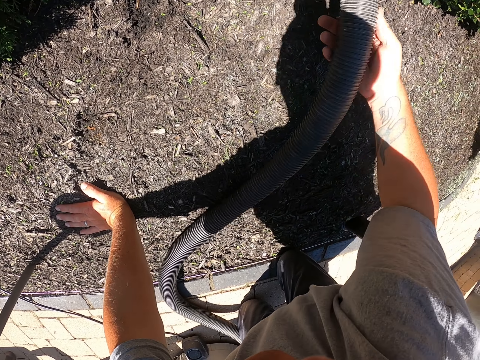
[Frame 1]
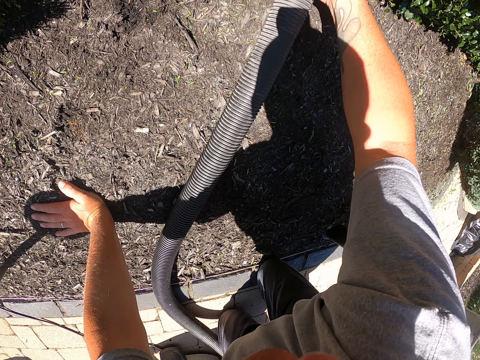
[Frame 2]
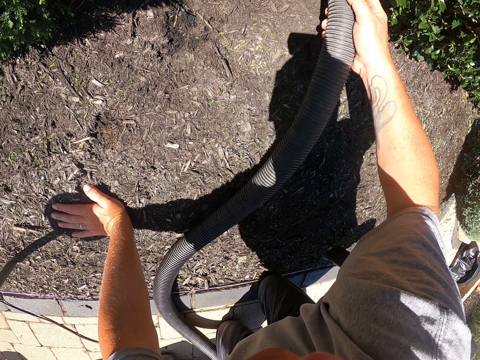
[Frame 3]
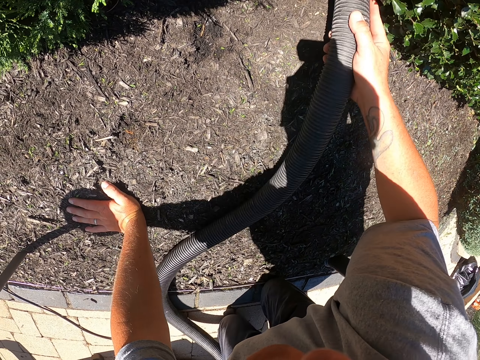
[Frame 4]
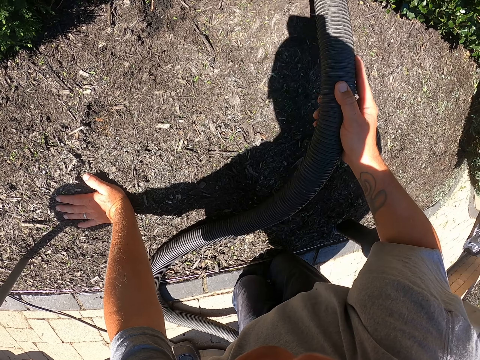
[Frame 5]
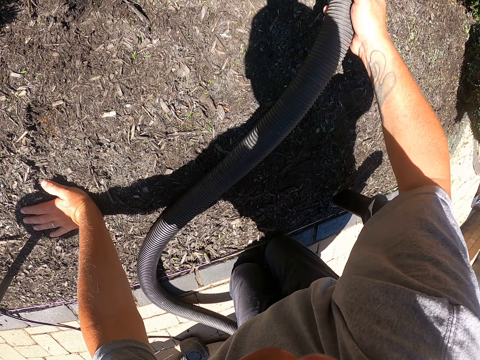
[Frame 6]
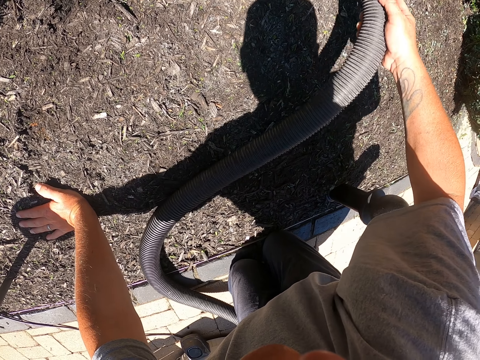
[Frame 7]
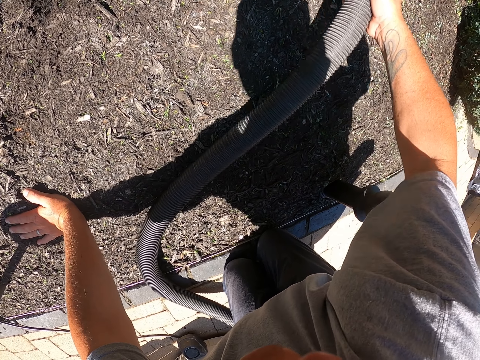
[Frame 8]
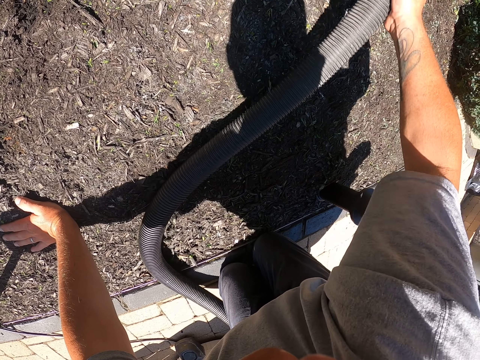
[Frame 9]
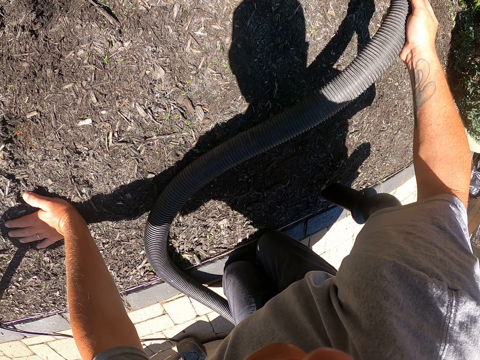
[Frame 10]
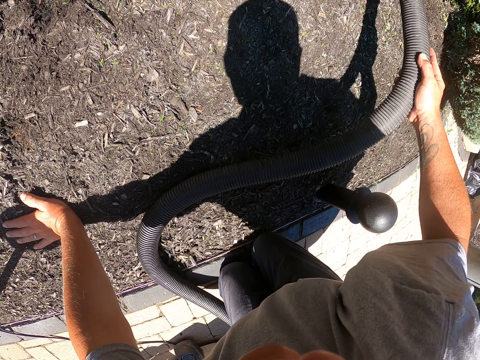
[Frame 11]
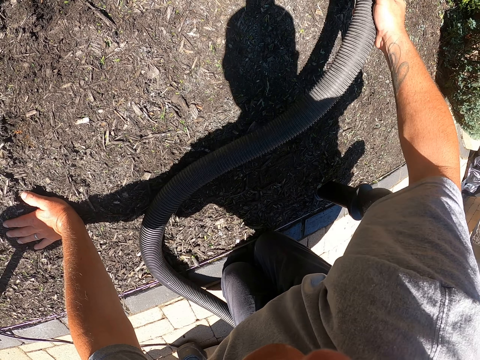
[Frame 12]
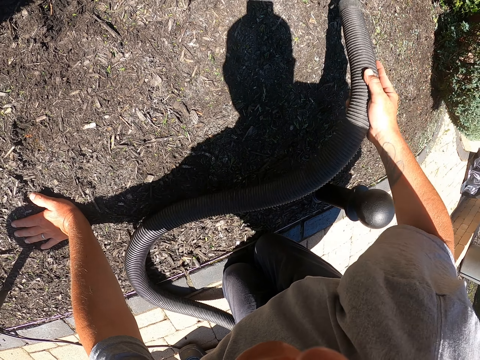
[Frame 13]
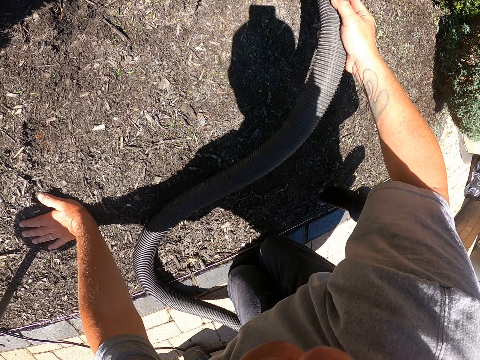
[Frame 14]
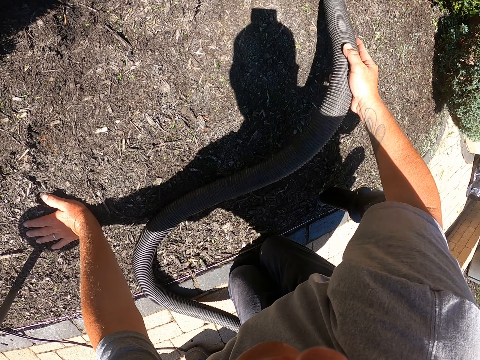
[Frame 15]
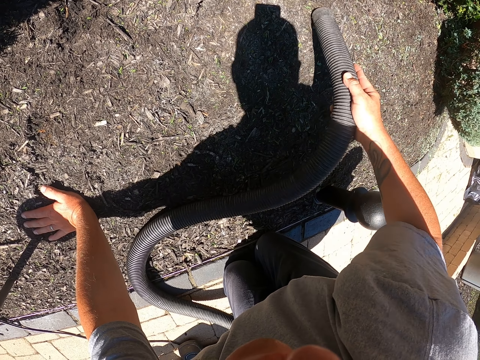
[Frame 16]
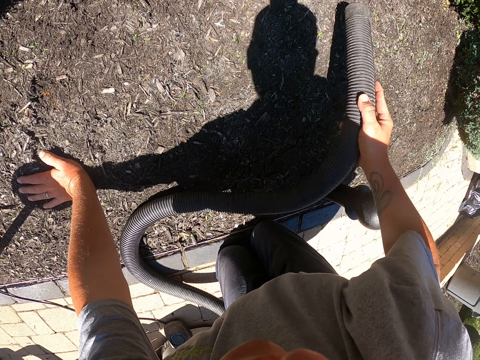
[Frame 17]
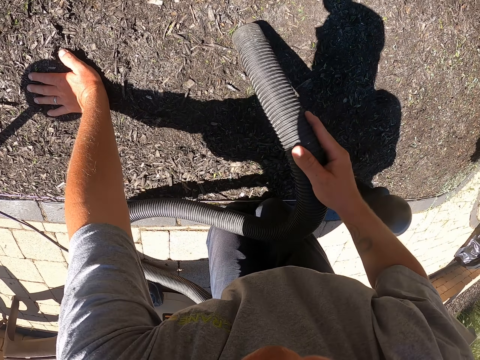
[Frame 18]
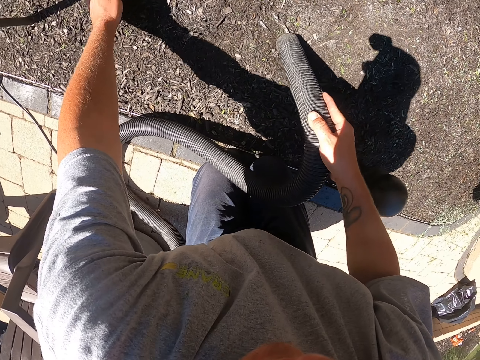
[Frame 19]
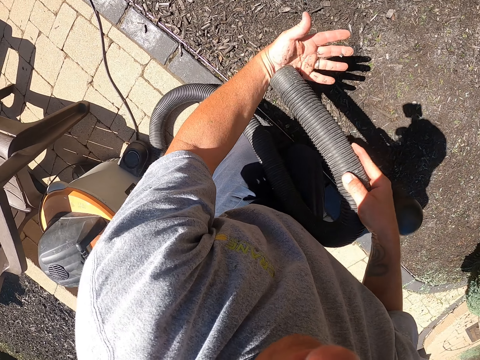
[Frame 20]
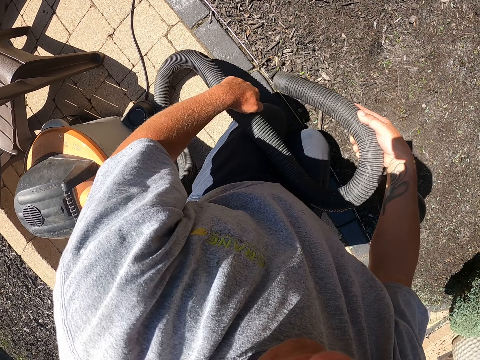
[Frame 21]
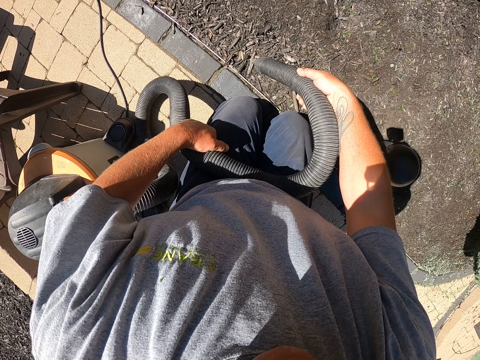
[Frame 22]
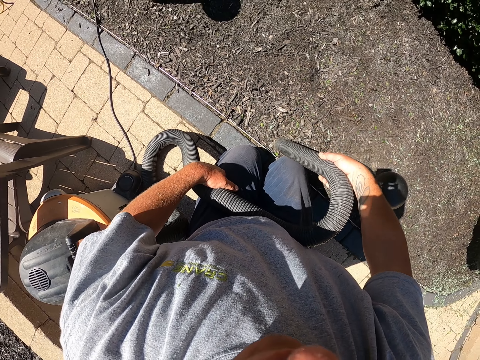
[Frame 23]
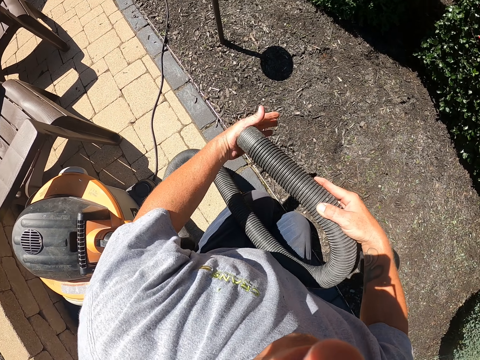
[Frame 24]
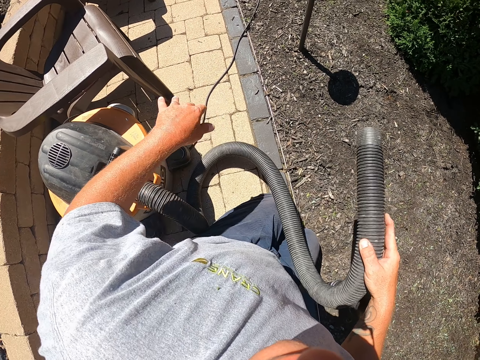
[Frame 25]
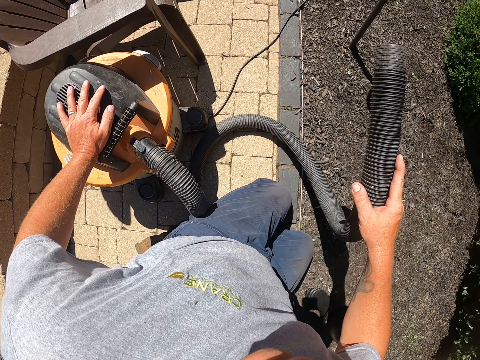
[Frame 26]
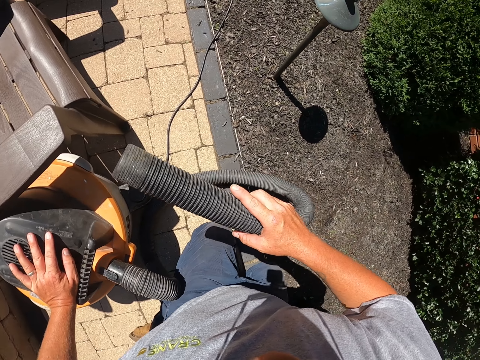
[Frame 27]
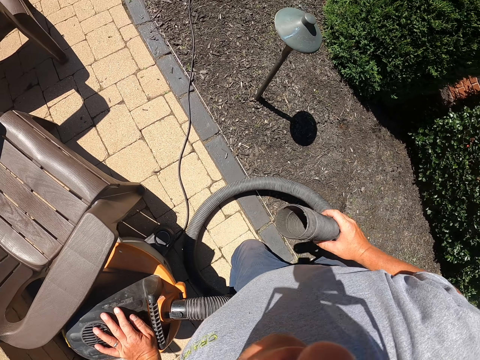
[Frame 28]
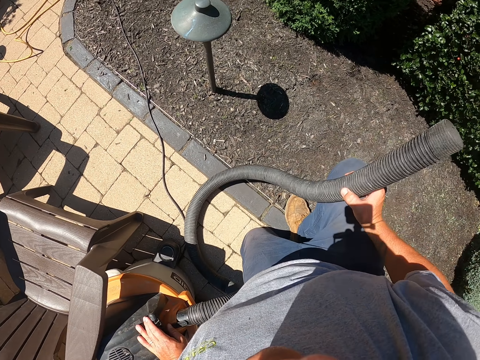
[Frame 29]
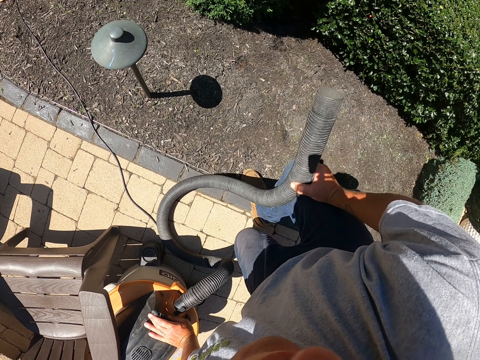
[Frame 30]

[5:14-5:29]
The camera wearer stops cleaning. They remove the left hand on the ground. They clean the hand with the garden vacuum or vacuum cleaner. They touch the pipe nozzle. They hold the pipe with the left hand. They clean the garden with the garden vacuum. They clean the hand with the garden vacuum. They touch the pipe nozzle. They put the hand on the container. They touch the vacuum cleaner. They clean the garden with the garden vacuum. They stand.

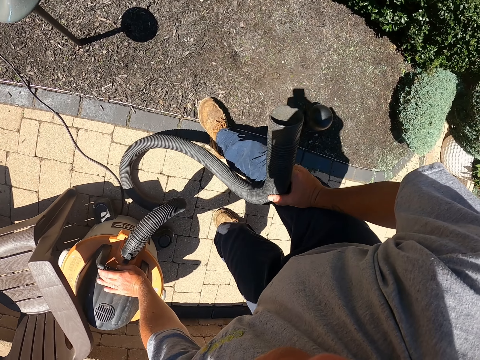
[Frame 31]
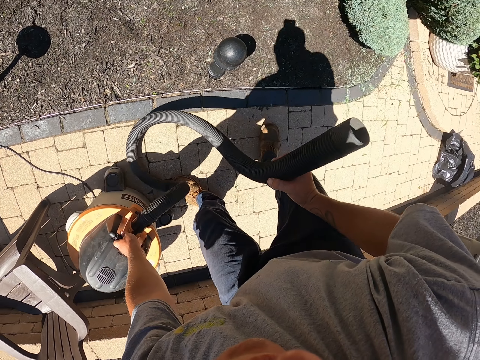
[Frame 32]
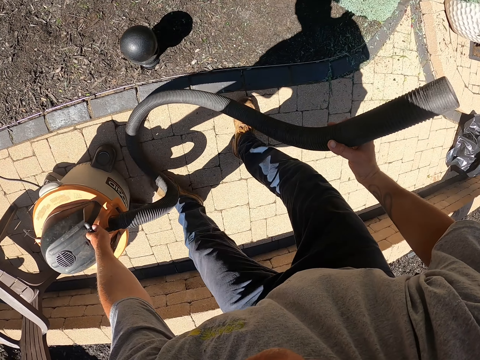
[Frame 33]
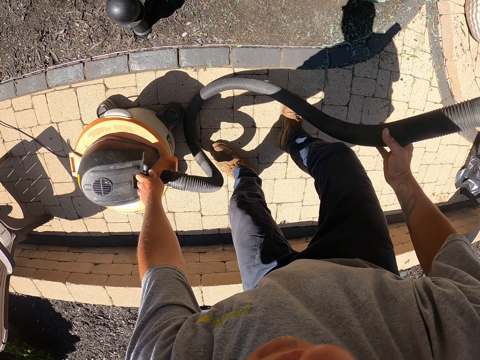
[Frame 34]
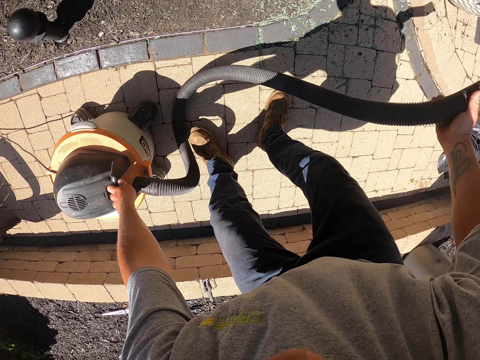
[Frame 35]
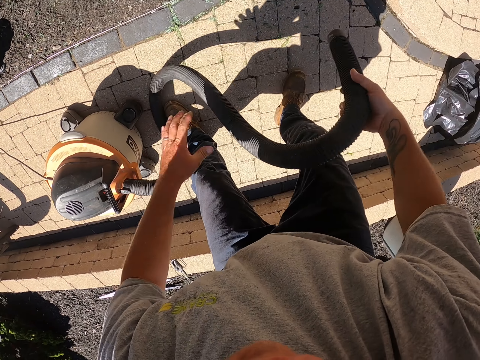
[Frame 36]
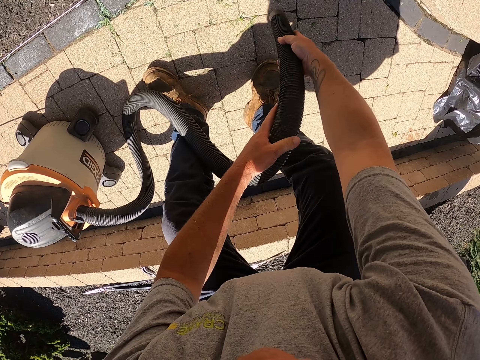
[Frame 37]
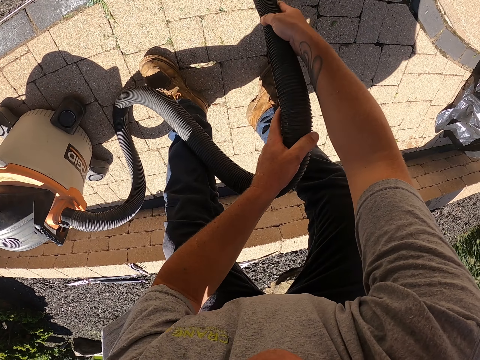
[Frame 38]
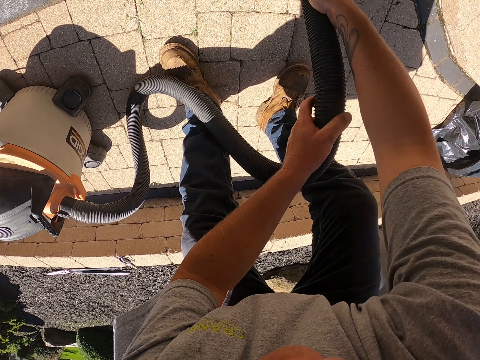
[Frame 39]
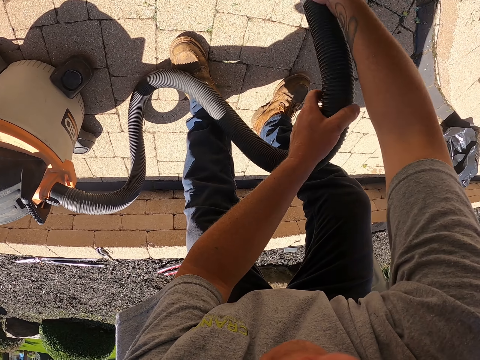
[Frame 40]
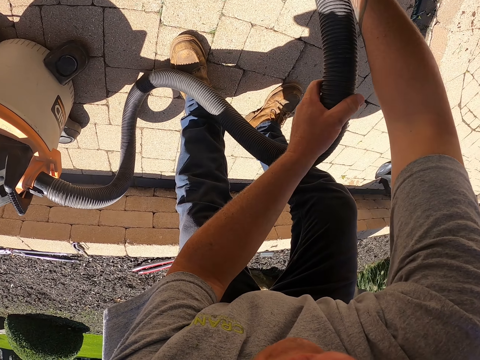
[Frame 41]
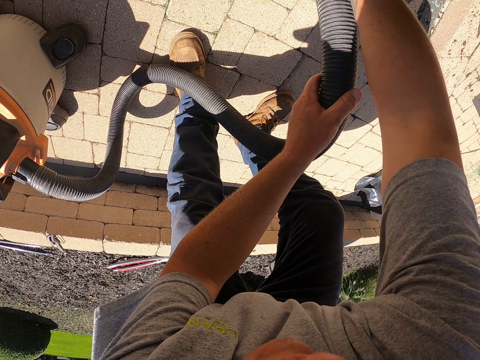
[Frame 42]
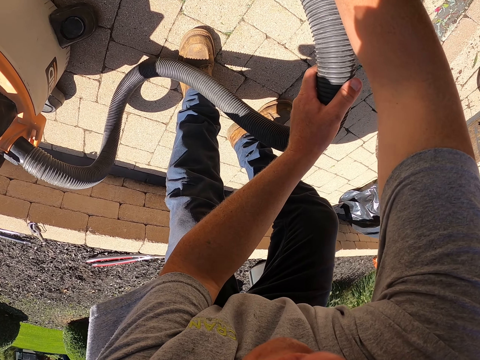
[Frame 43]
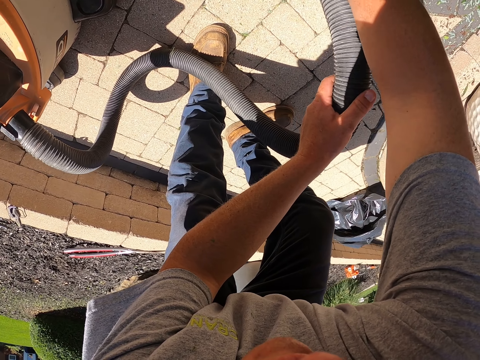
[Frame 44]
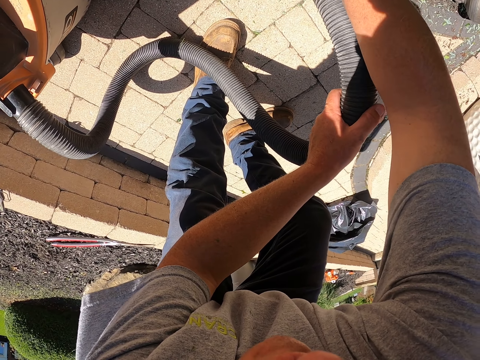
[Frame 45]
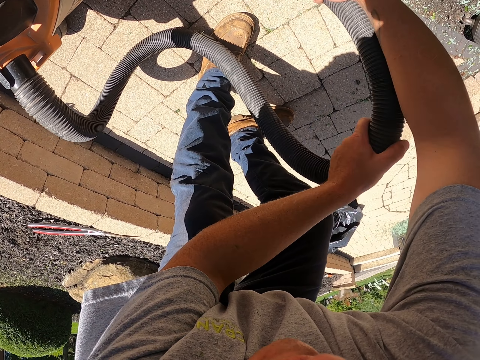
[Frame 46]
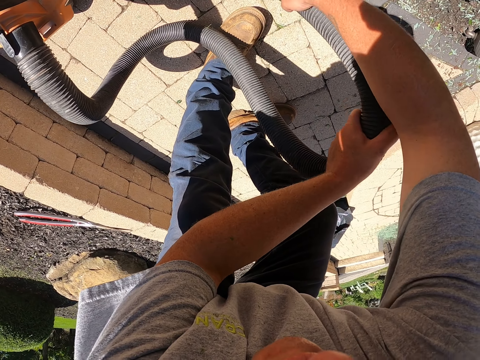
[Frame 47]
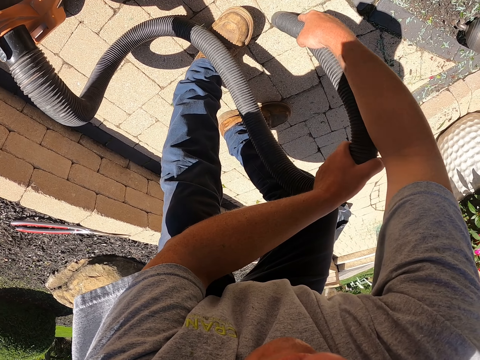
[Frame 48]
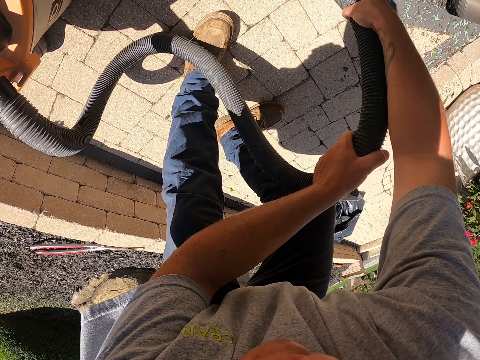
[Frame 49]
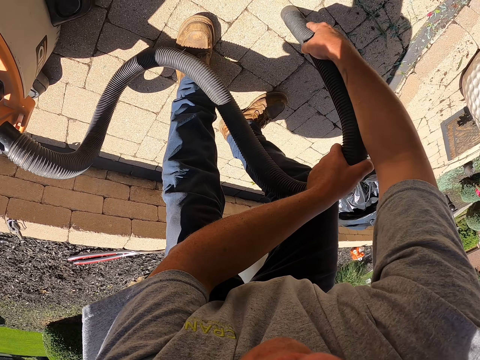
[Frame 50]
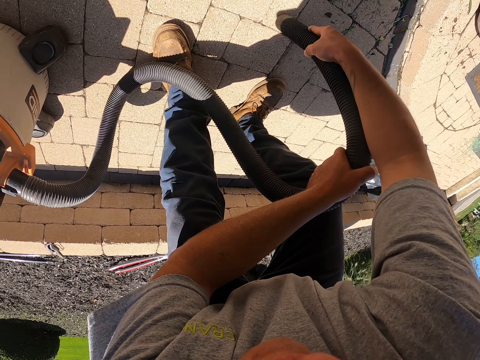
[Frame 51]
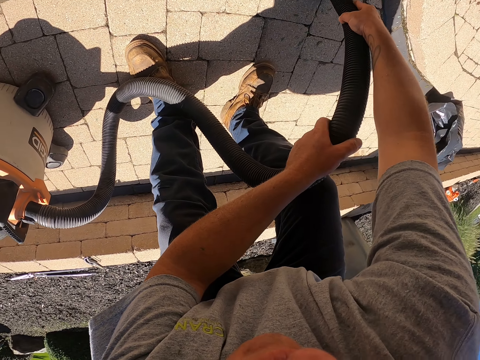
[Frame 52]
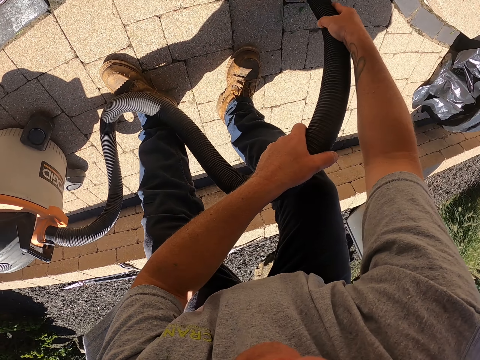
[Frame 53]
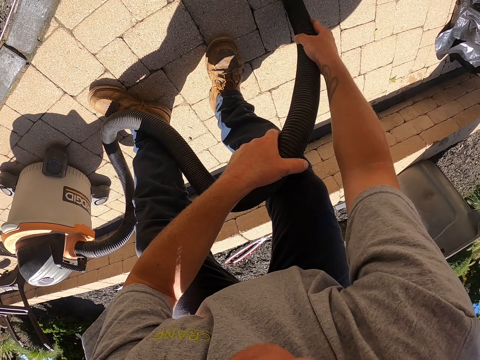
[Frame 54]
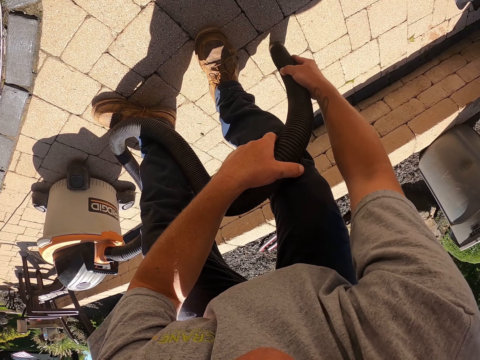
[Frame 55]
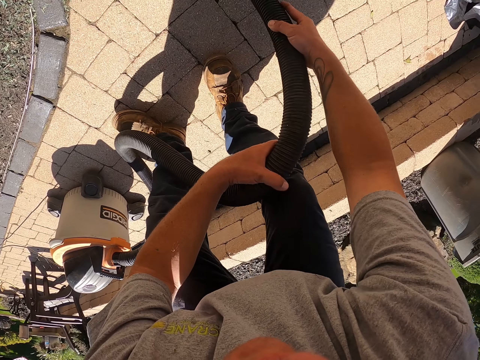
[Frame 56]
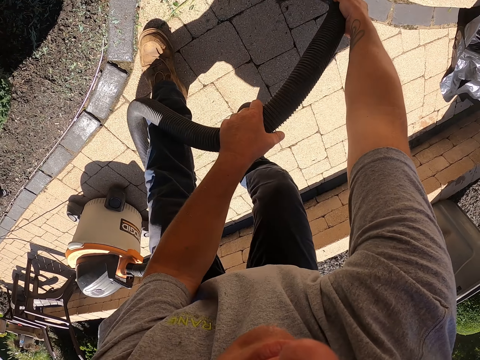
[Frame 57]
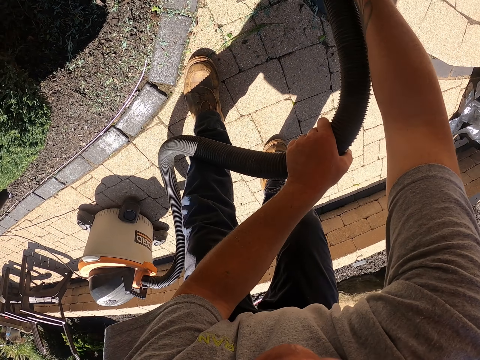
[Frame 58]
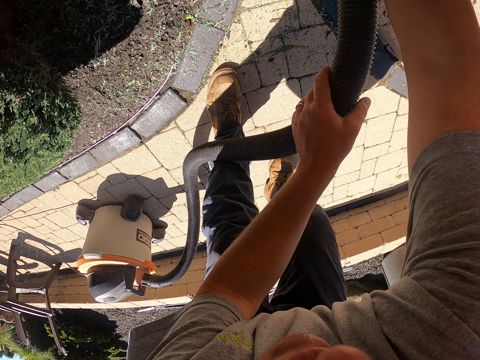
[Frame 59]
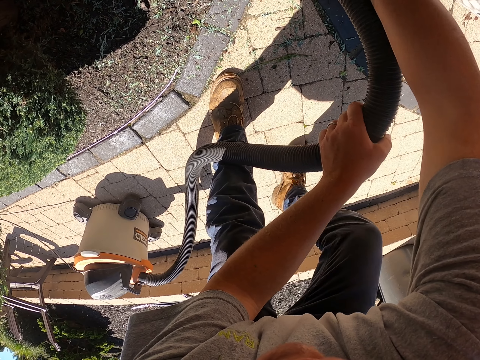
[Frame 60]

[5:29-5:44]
The camera wearer pushes the vacuum cleaner or garden vacuum with the left hand. They hold the pipe with both hands. They clean the pavement with the garden vacuum. They clean using the vacuum cleaner and walk.
